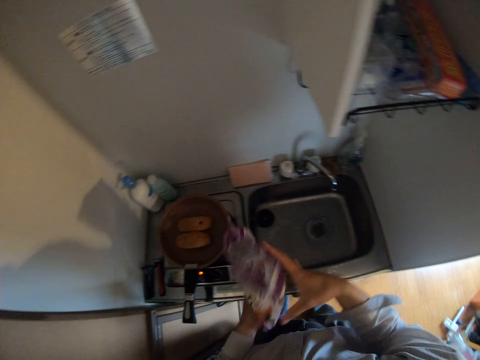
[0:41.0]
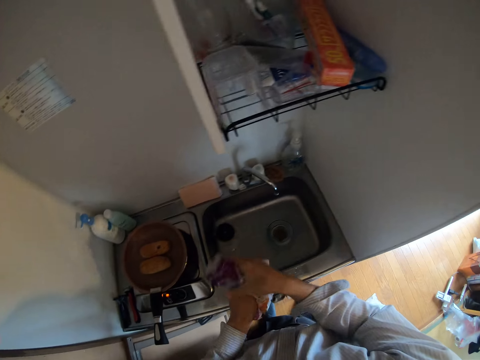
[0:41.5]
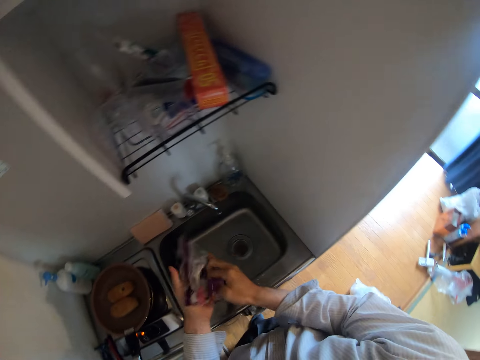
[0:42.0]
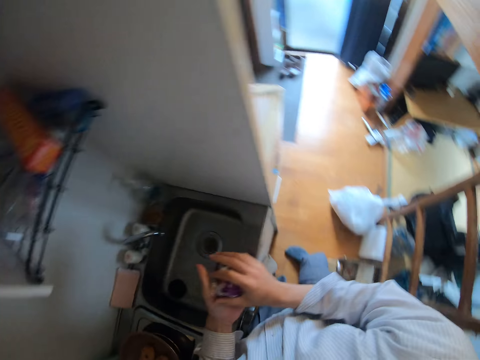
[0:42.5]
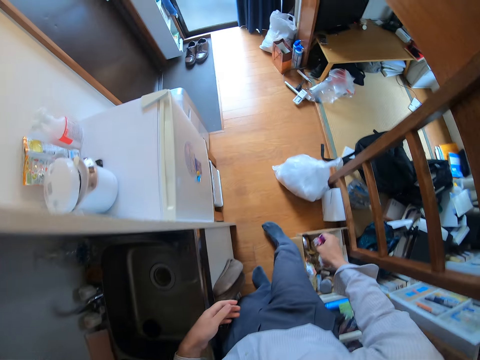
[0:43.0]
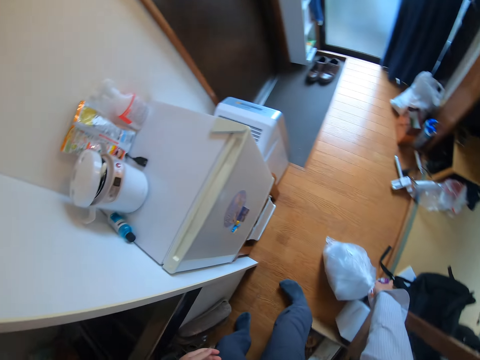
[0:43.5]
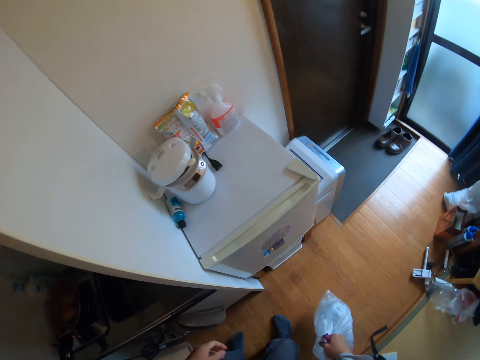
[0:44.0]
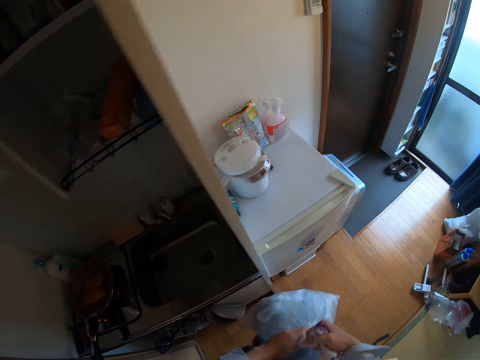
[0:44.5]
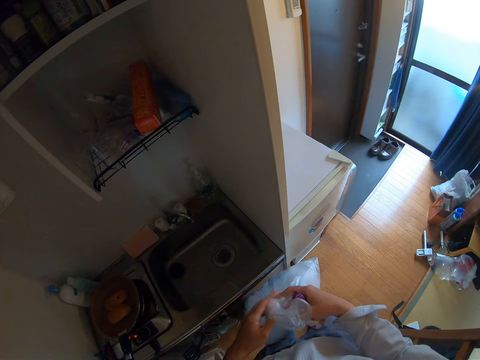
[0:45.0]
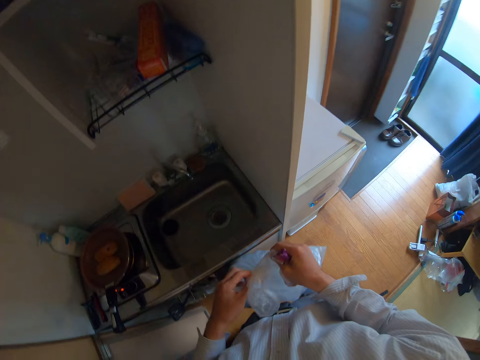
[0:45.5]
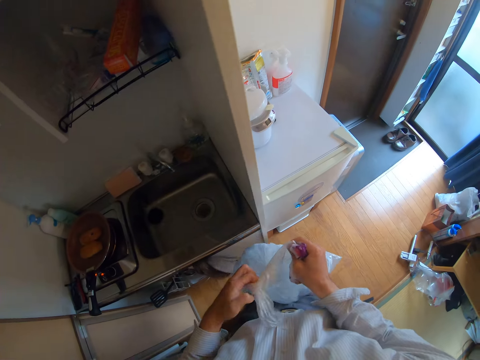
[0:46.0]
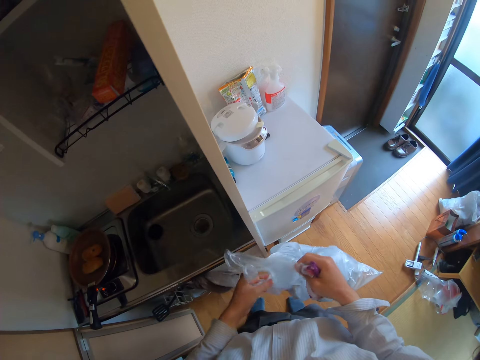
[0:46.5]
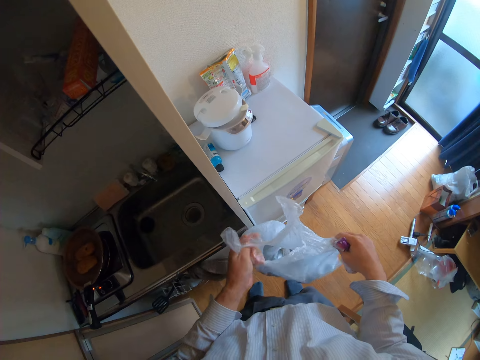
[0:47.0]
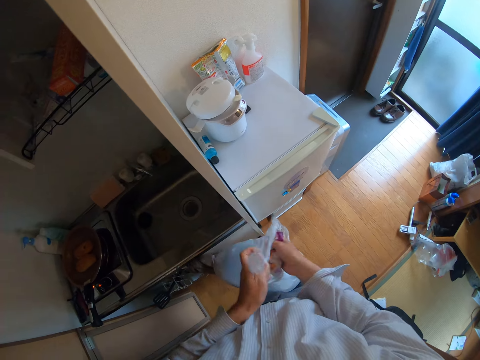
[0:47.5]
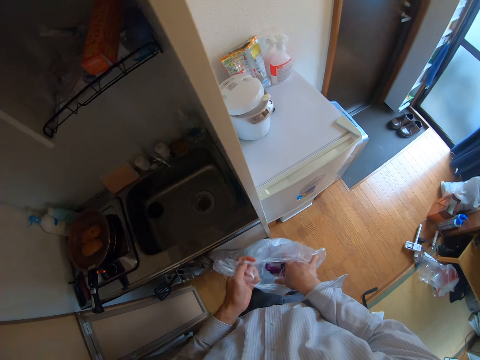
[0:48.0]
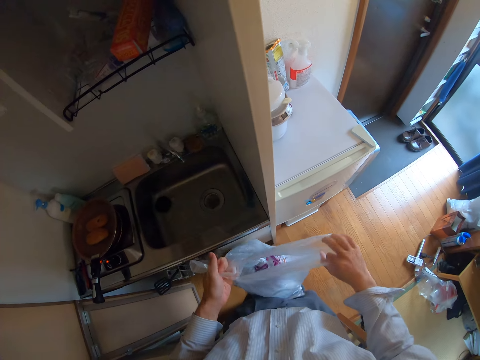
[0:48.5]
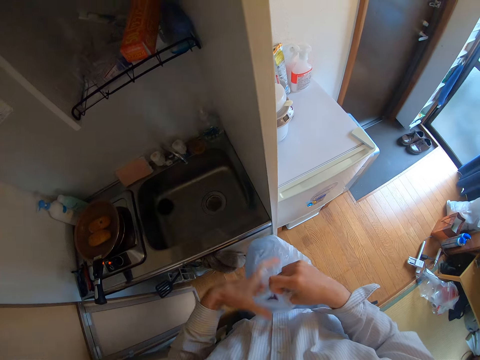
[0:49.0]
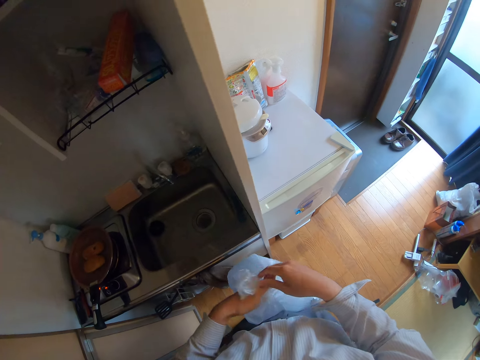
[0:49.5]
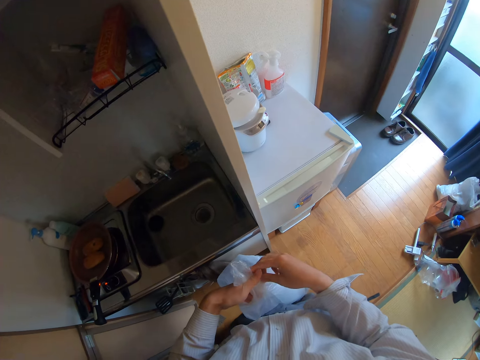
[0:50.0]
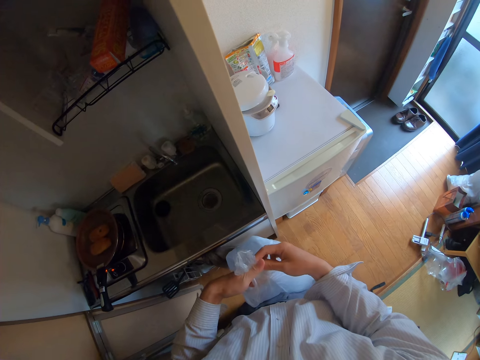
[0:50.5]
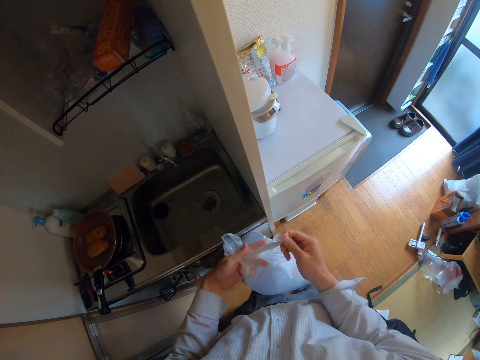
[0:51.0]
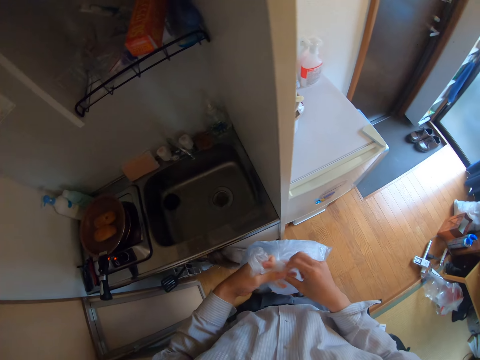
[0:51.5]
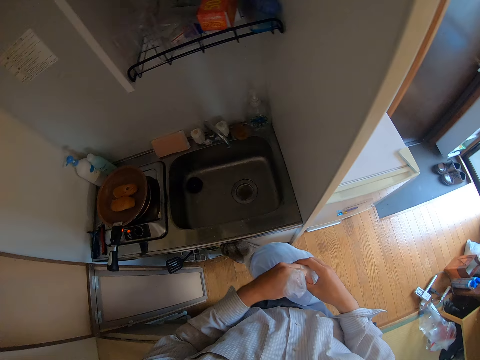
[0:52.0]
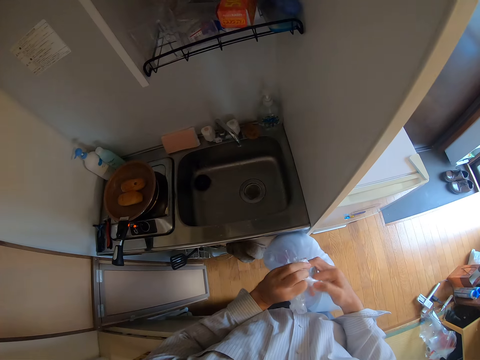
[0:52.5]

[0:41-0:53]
The camera wearer moves his hand towards the paper. He holds the paper with his hands. He crumples the paper with his hand. He lowers his hand. He picks up a waste polythene bag or paper bag from the floor. He holds the paper bag with his hand. He holds the paper bag with both his hands. He pulls on the paper bag with his hand. He opens the waste polythene bag. He puts the bread bag in the waste polythene bag. He places his hand inside the paper bag. He ties a knot on the paper bag with his hands.

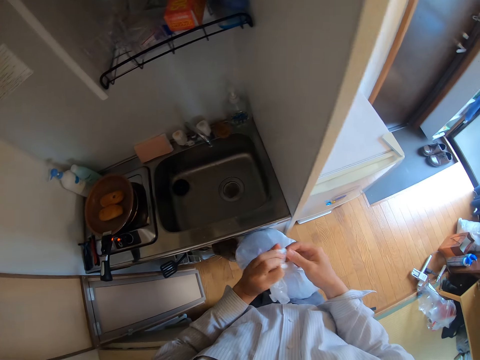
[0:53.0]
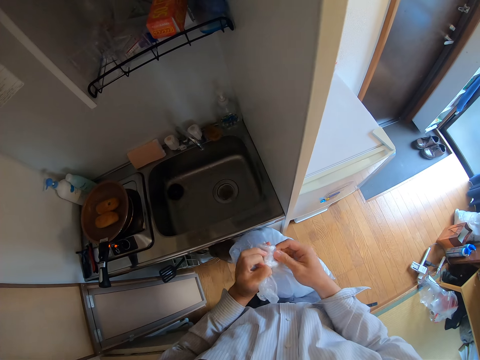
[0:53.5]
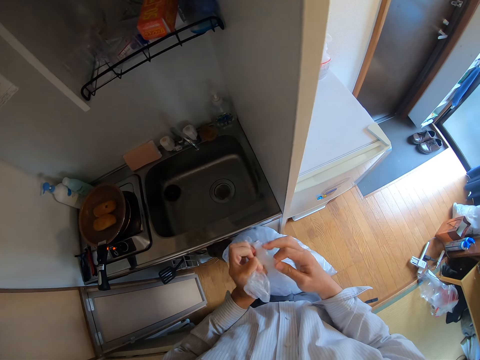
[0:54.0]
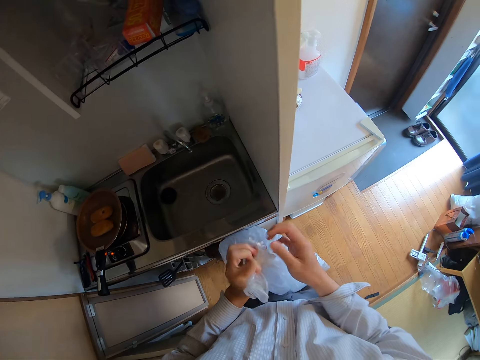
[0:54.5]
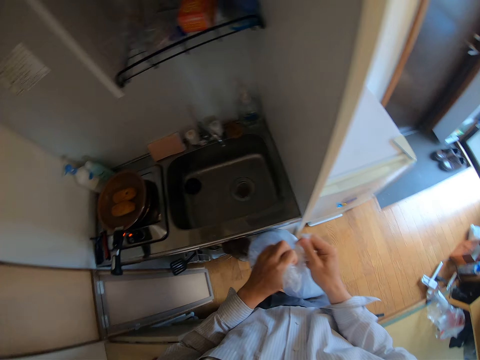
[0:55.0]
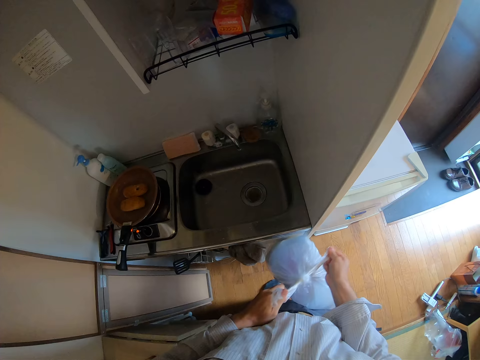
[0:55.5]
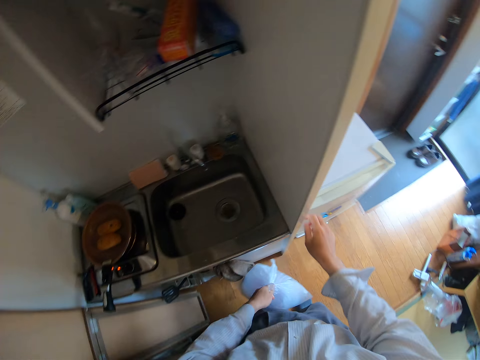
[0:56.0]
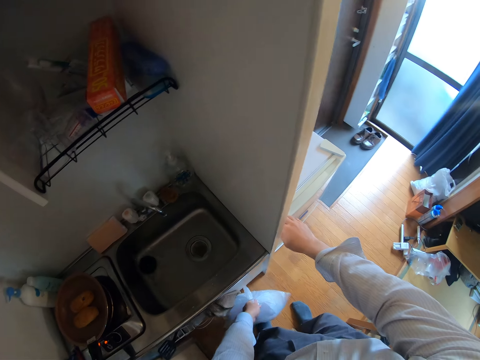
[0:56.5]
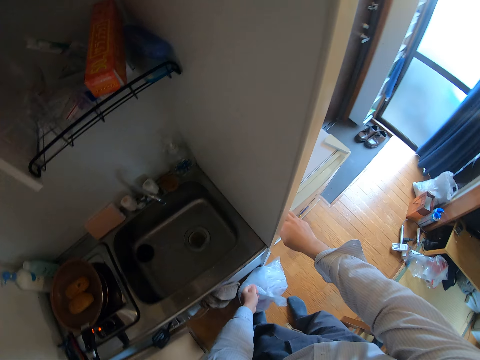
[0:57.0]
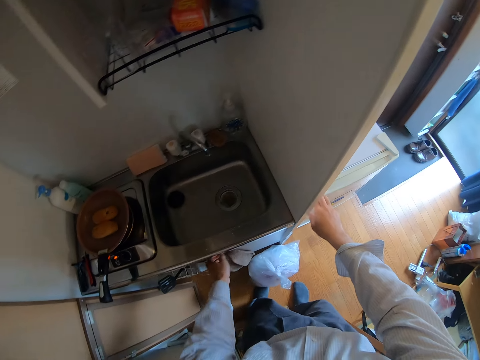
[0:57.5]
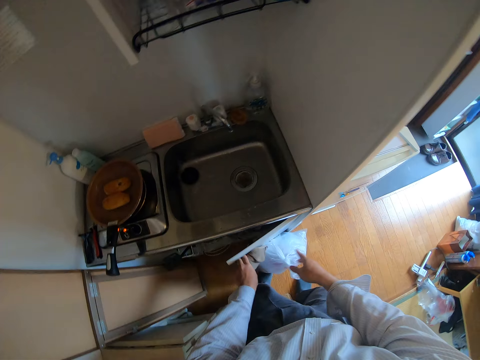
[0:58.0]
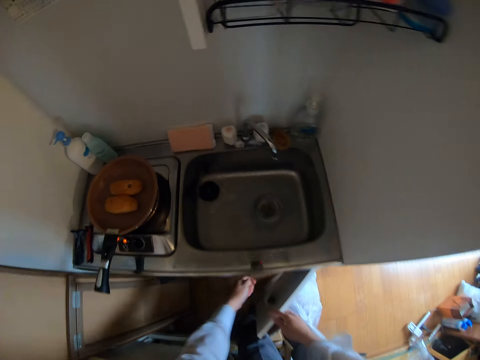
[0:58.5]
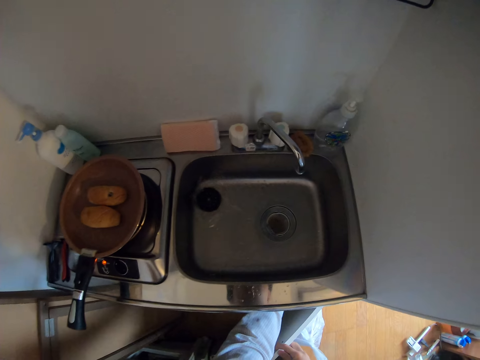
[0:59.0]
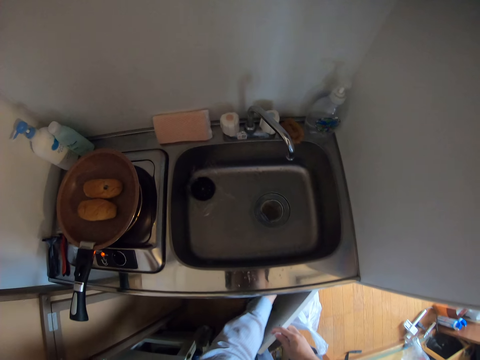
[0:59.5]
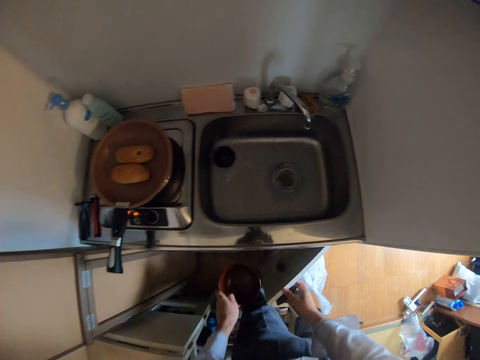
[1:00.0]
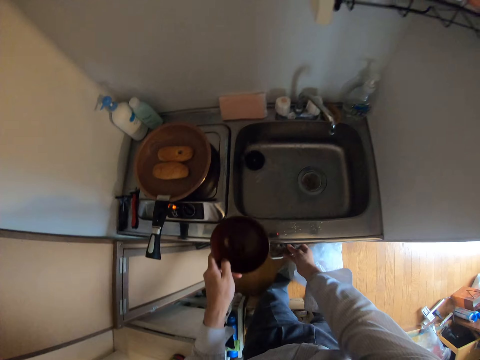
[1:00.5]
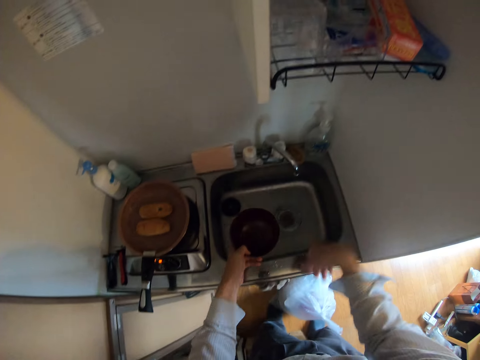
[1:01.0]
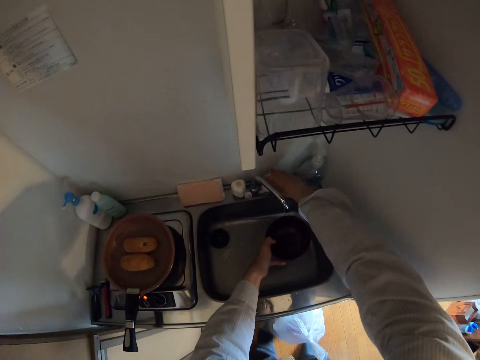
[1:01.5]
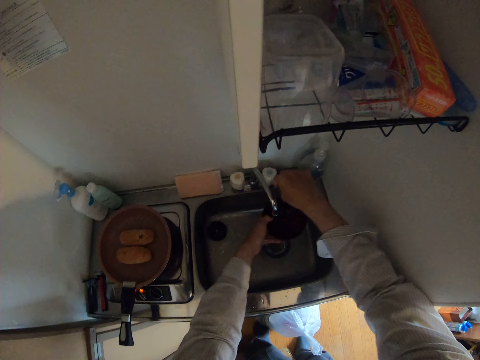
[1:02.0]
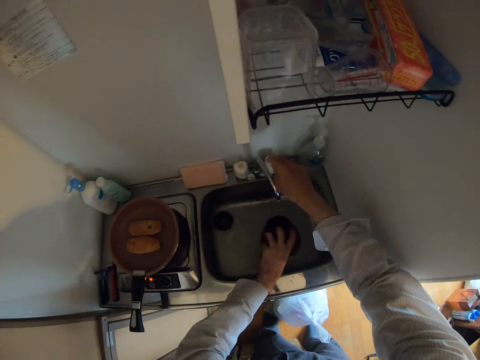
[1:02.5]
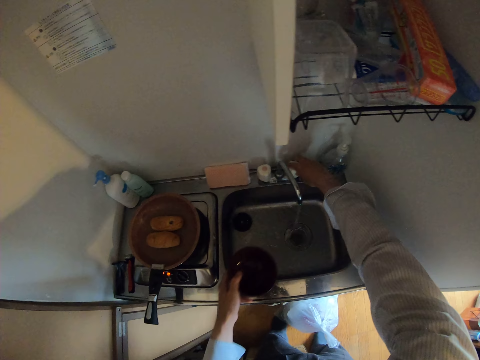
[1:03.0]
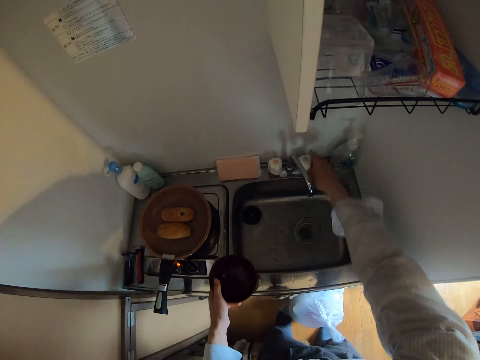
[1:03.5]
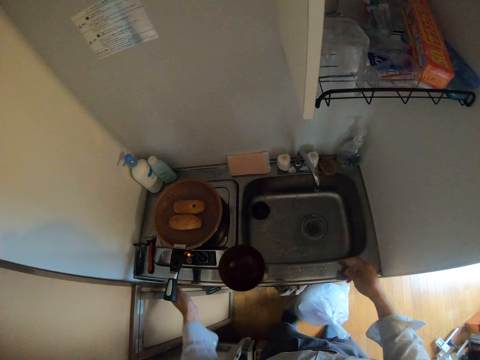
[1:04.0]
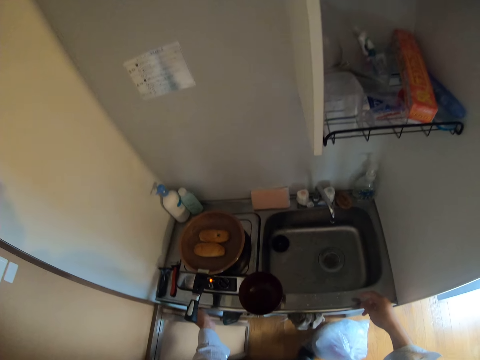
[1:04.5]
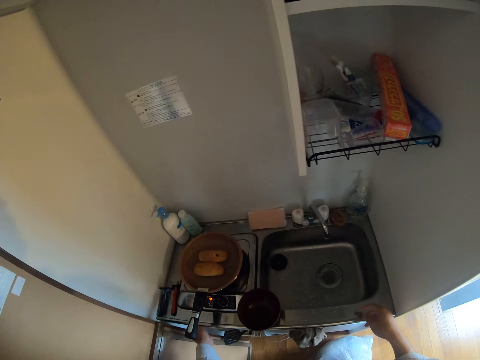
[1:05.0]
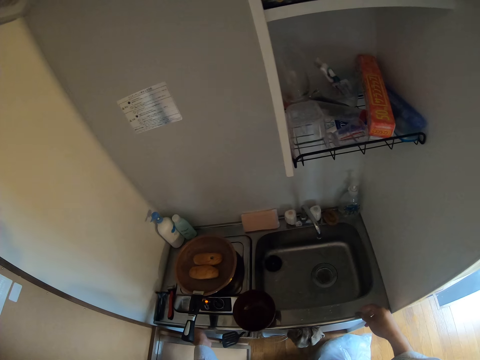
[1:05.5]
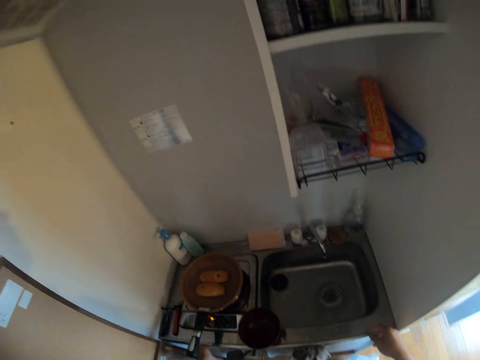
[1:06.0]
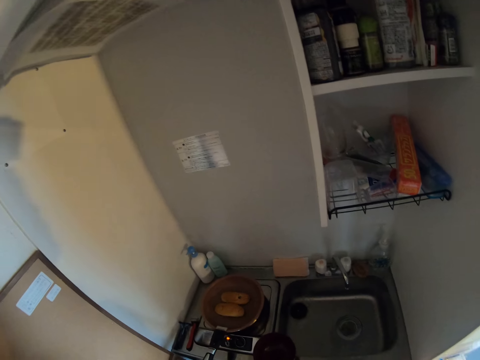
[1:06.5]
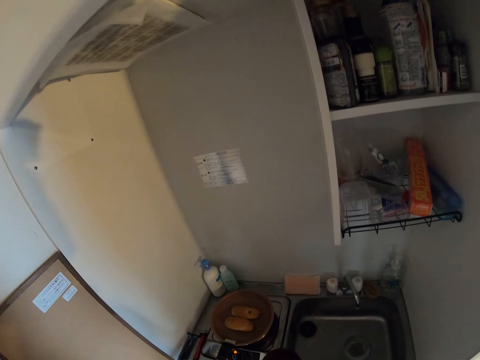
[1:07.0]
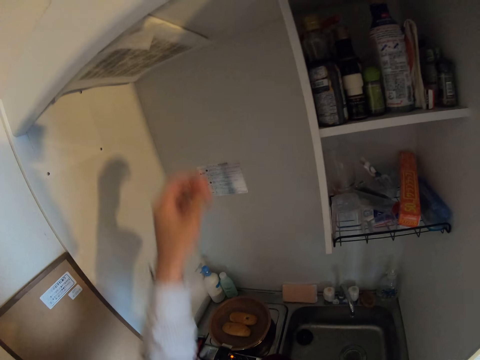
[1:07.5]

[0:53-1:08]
The camera wearer moves his hand towards the fridge. He lowers the paper bag towards the floor. He places his right hand on the fridge. He holds the fridge door with his hand. He places the waste polythene bag on the floor. He moves his hand towards the cabinet. He opens the cabinet under the washing basin. He places his hand on the cabinet, pulls on the cabinet with his hand and moves his hand towards the cabinet. He moves his hand towards the inside of the cabinet. He pulls on the bowl with his hand. He brings out the ceramic bowl from the cabinet. He closes the cabinet door. He moves his hand towards the sink. He places the bowl on the edge of the sink. He takes the bowl towards the kitchen sink. He moves the bowl and his hands forwards. He turns on the tap into the bowl. He rinses the bowl with water. He pours the water from the bowl in the sink. He closes the tap. He moves his hand towards him. He places the bowl on the edge of the sink. He moves his other hand towards him. He moves his hand forwards. He touches a knob on the stove. He turns on the air conditioner. He moves his hand towards the air conditioner.
